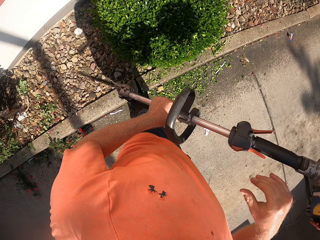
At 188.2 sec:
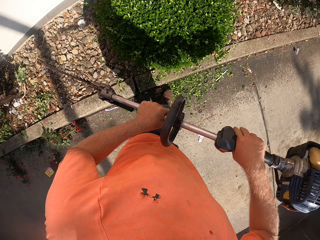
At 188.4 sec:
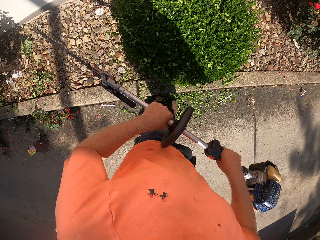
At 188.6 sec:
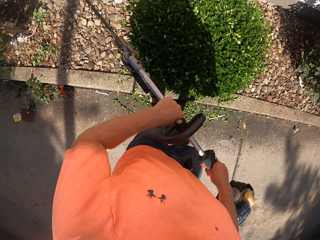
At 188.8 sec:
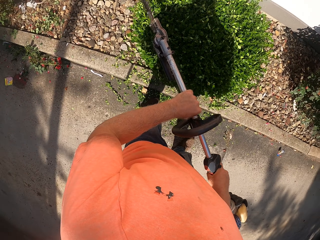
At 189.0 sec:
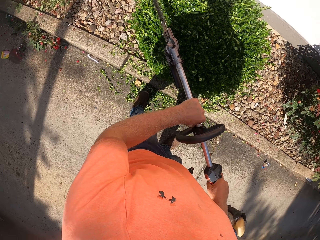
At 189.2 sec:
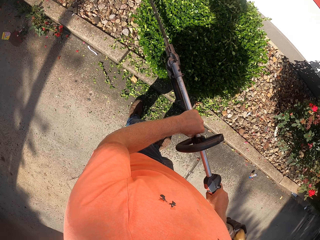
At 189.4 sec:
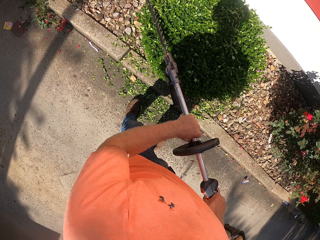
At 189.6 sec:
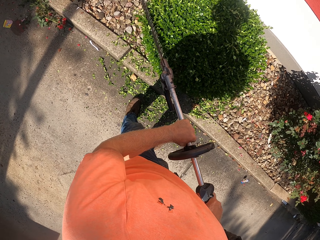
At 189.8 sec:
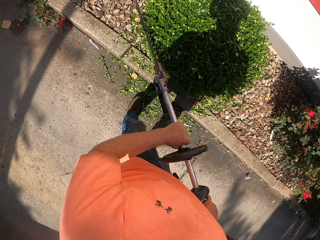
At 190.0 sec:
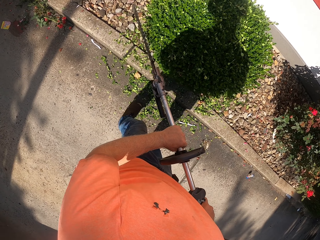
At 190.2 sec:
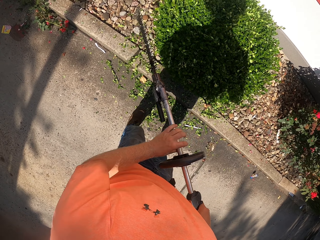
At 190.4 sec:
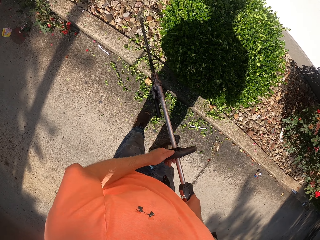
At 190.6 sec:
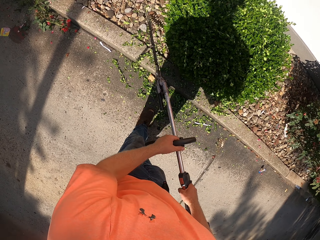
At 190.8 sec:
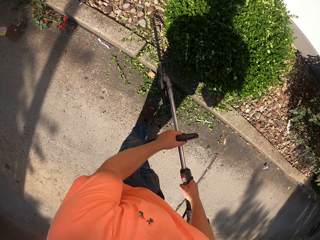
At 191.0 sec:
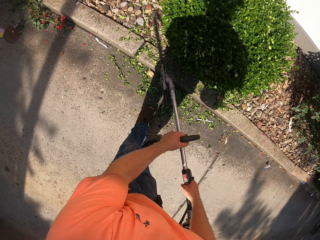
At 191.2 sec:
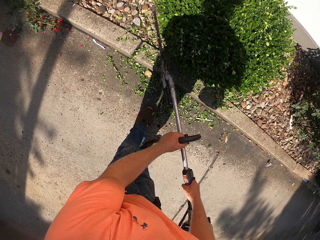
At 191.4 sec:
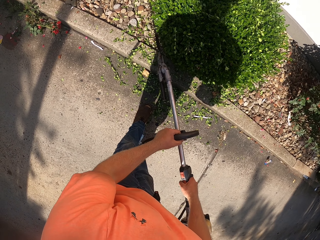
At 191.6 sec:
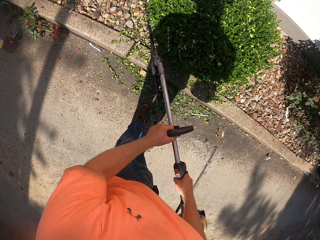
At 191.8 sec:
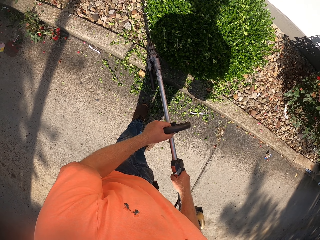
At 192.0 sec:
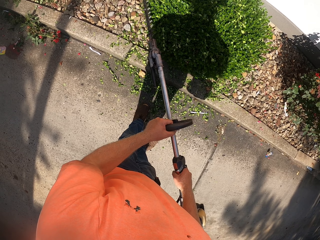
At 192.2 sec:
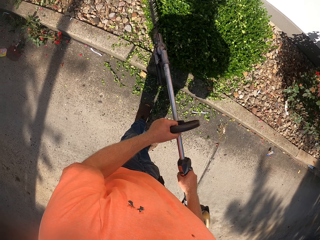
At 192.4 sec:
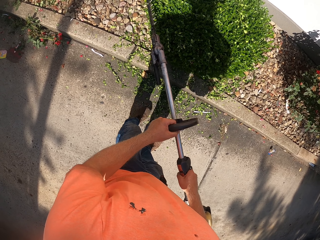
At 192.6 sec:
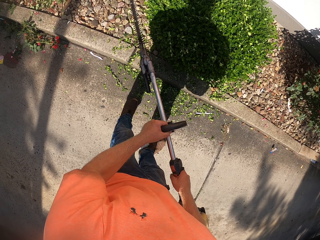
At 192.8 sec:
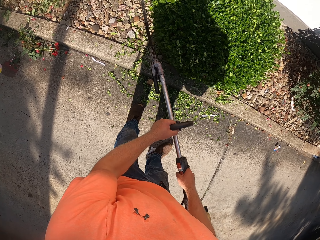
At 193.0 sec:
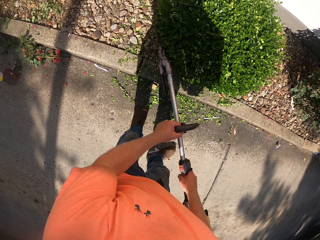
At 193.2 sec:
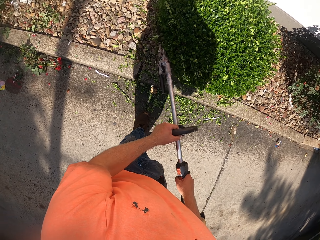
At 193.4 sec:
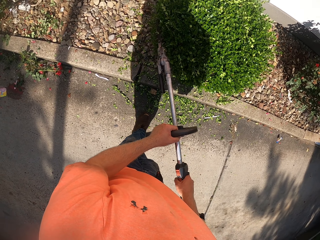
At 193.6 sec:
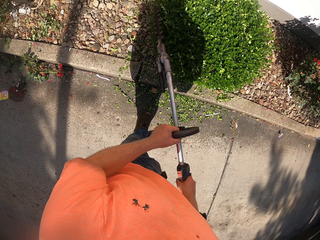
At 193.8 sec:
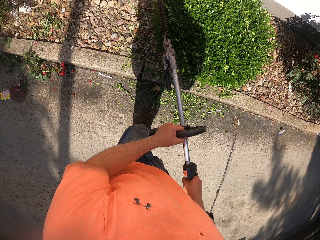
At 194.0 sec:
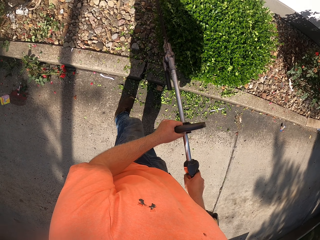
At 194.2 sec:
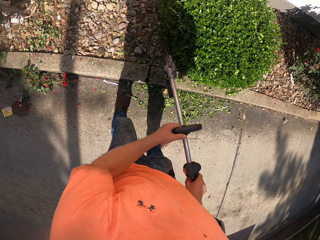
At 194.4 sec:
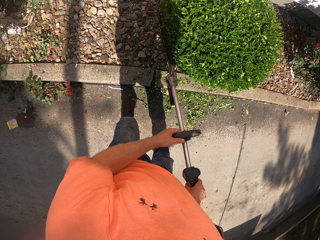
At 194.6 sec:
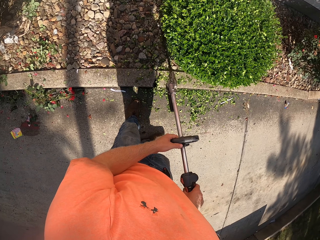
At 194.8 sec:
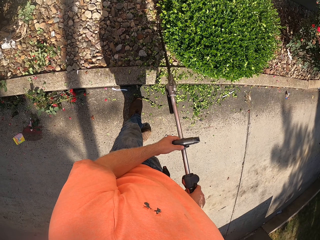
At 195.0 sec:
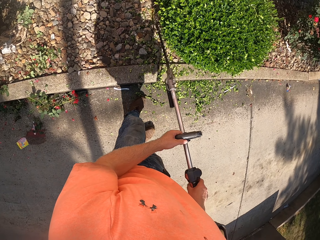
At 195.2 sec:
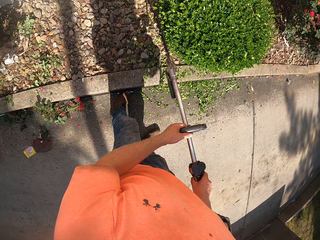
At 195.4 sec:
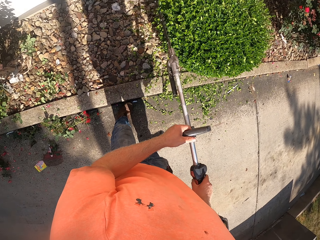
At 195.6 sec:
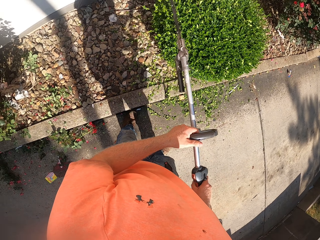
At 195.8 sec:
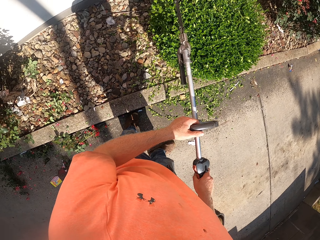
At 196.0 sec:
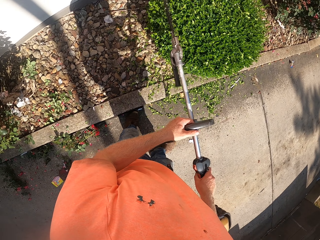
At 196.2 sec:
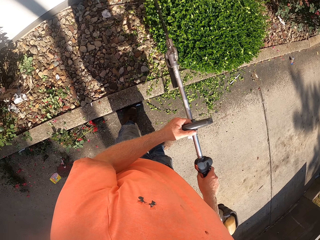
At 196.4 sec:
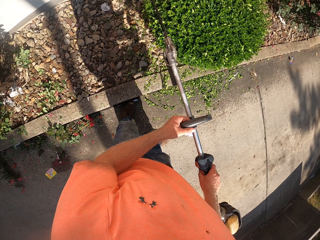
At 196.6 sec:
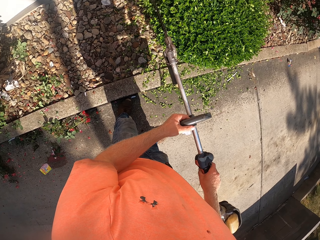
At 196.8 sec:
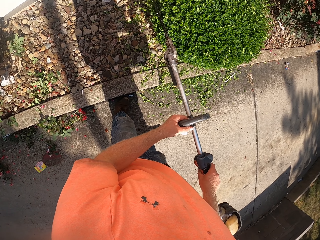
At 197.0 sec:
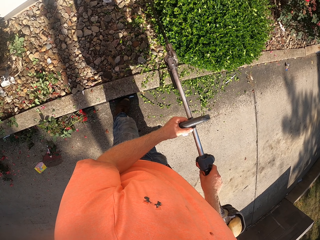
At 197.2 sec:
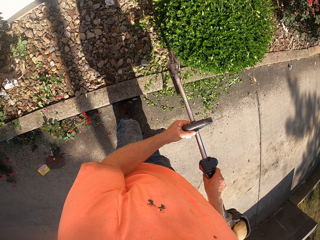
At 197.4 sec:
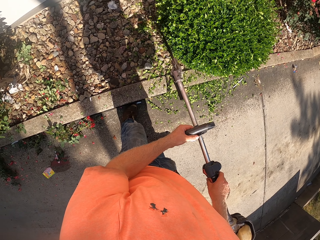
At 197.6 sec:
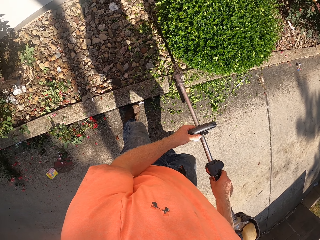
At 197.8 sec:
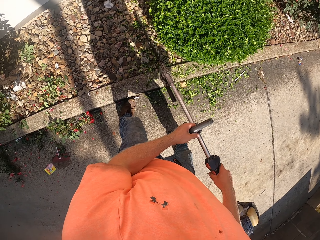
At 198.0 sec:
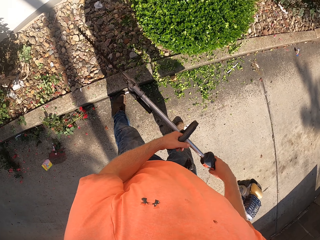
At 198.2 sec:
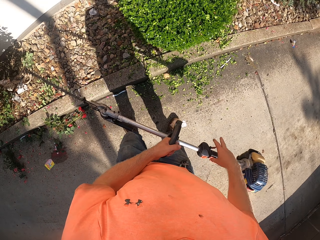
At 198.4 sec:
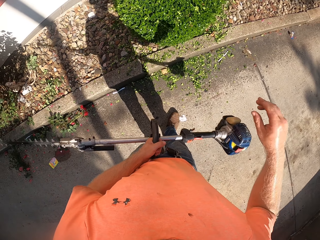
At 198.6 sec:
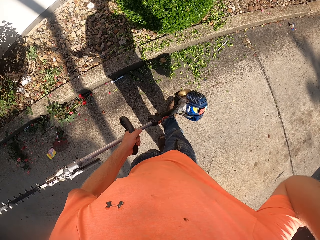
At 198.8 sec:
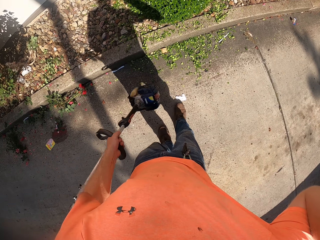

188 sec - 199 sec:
The camera wearer trims the plant with the grass trimmer.

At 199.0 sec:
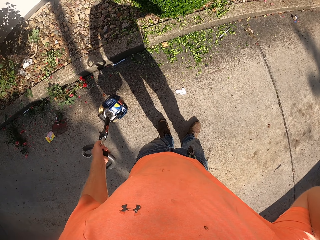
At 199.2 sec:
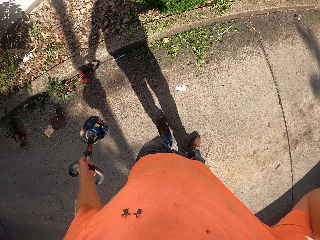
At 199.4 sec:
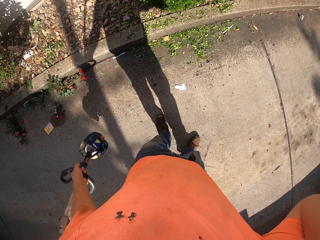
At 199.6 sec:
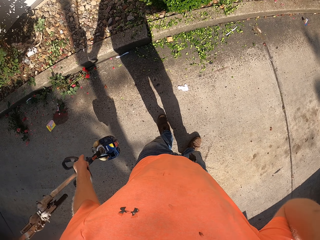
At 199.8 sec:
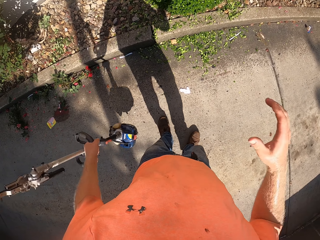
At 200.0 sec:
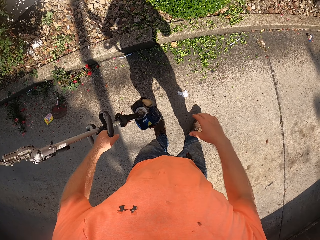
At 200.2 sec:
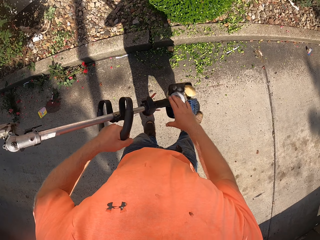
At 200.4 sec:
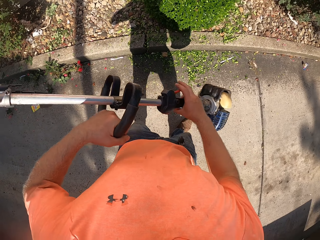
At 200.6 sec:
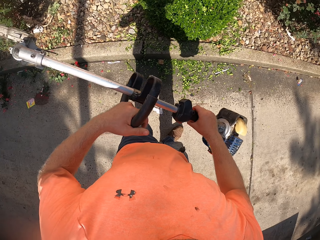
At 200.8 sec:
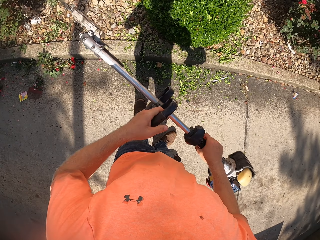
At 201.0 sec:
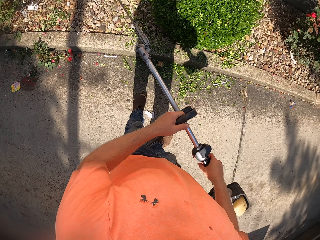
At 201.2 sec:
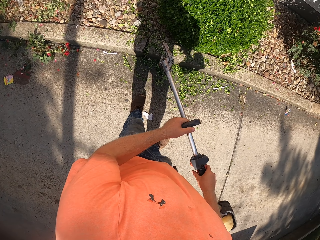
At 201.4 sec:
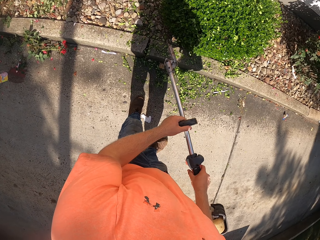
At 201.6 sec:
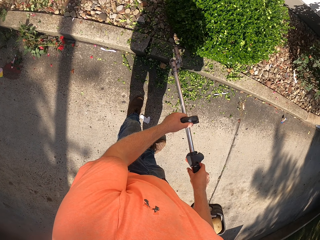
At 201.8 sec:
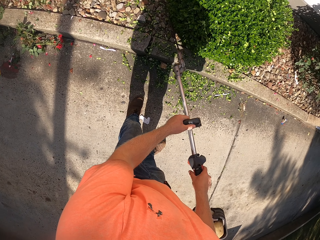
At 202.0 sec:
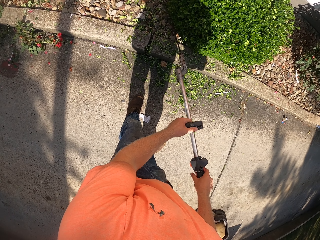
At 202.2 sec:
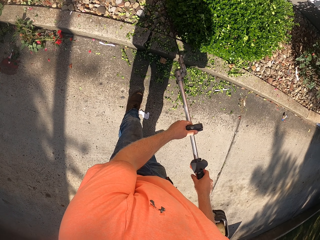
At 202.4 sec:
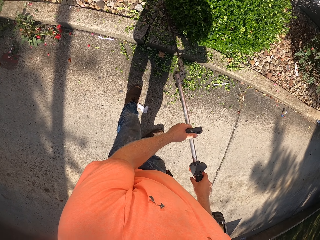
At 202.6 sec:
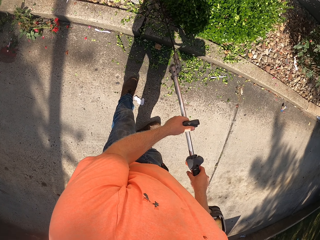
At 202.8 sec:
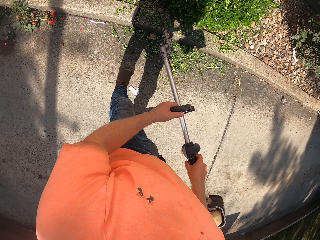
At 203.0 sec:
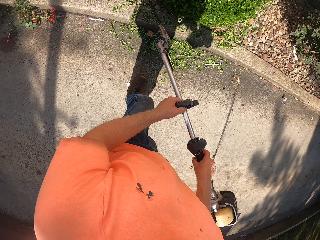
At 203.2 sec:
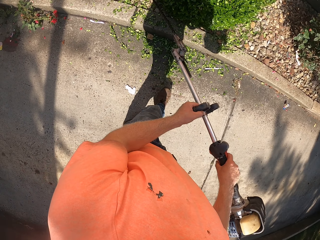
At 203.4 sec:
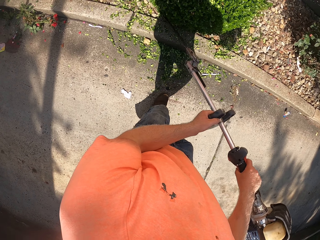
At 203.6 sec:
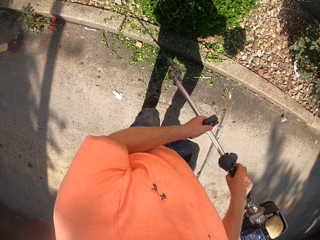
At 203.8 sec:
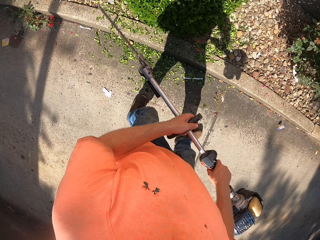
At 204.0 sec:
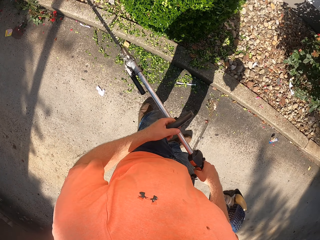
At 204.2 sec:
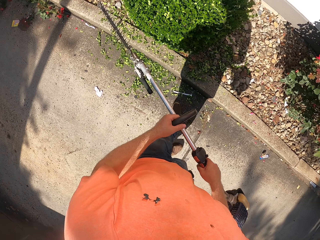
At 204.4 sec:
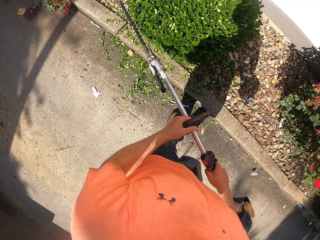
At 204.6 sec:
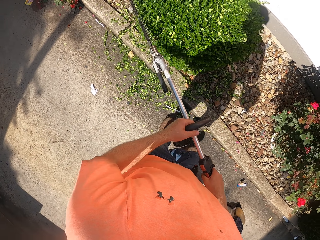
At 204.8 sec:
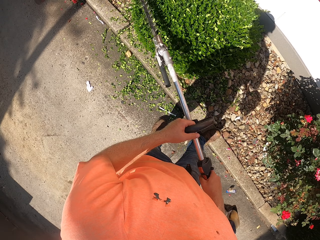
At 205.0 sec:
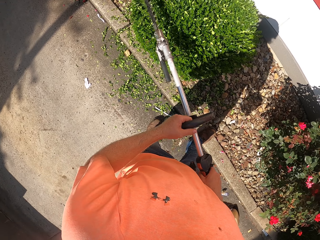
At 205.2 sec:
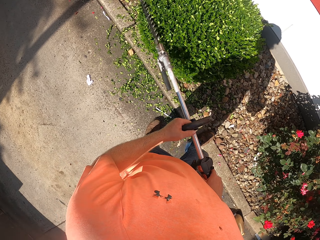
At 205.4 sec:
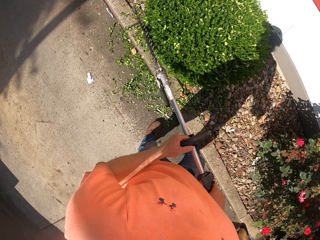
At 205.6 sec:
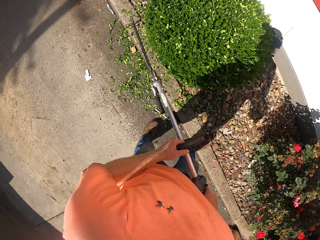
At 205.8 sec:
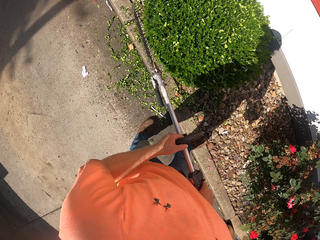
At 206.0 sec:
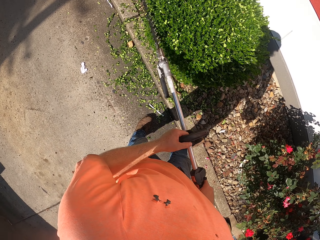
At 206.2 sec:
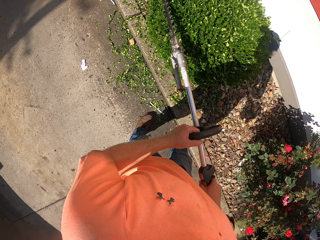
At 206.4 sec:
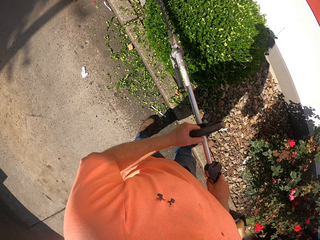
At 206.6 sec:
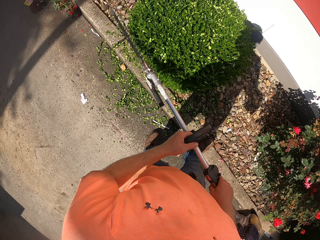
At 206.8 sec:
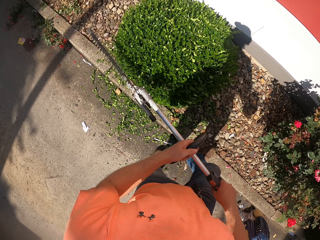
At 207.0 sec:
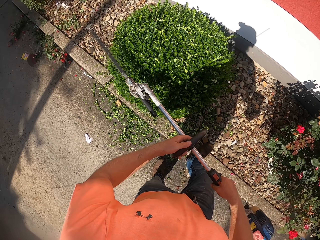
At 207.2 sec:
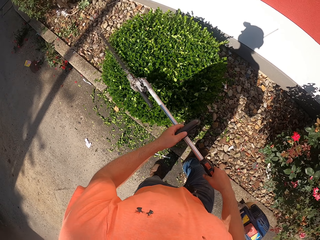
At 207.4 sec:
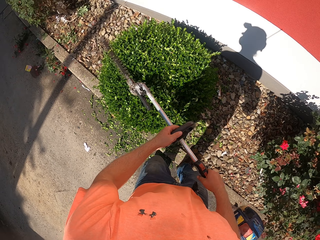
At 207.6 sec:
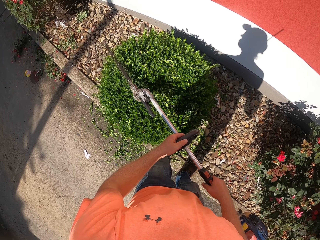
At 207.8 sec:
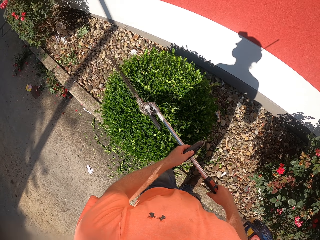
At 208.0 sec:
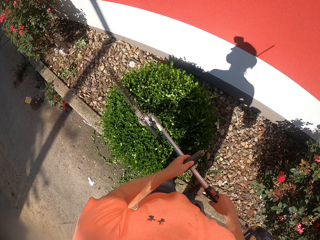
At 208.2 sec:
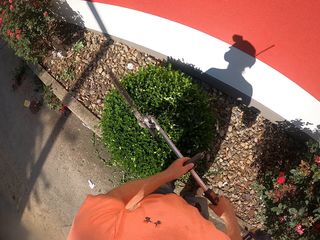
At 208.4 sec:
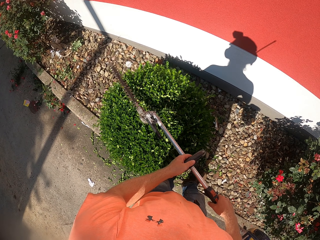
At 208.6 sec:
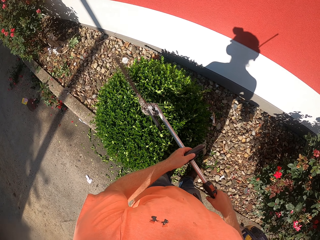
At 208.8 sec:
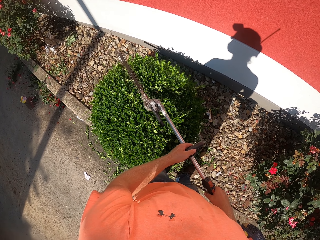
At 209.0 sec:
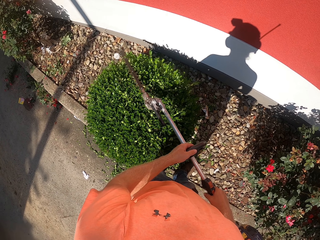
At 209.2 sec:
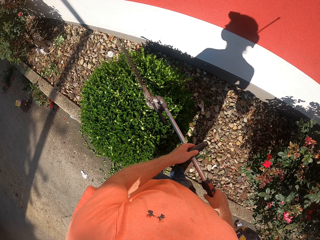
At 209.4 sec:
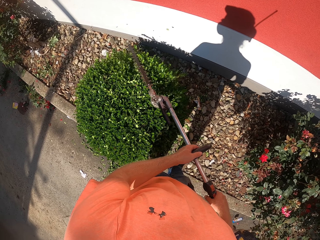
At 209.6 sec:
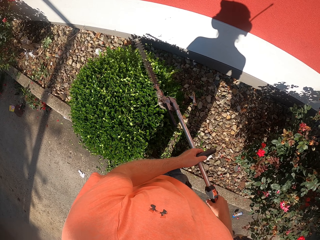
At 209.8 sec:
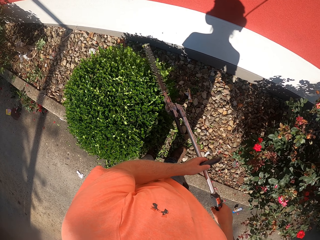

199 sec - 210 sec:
The camera wearer trims the plant with the grass trimmer. They trim the plant with the grass trimmer again.
